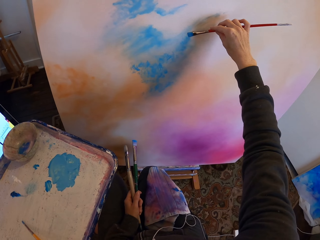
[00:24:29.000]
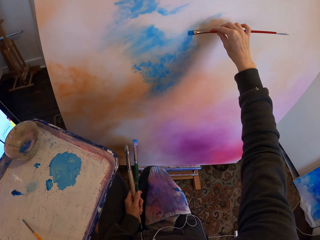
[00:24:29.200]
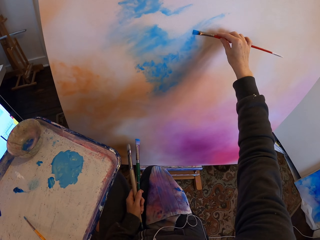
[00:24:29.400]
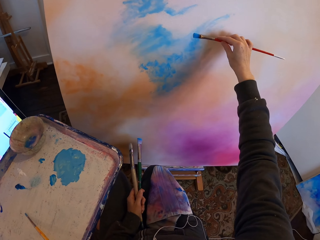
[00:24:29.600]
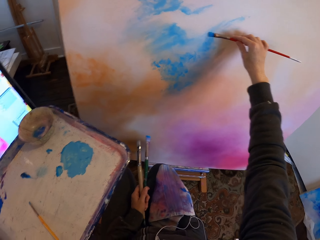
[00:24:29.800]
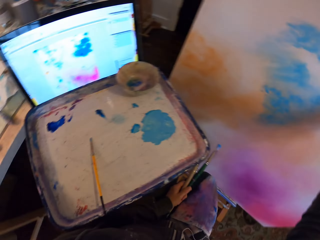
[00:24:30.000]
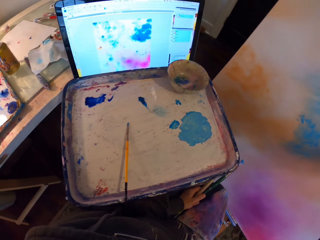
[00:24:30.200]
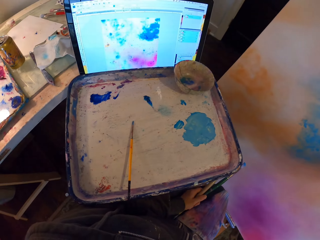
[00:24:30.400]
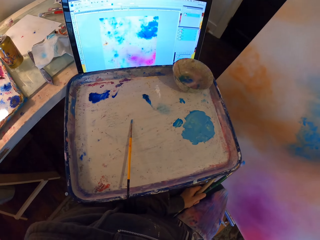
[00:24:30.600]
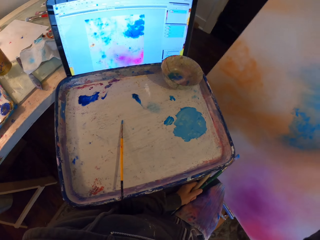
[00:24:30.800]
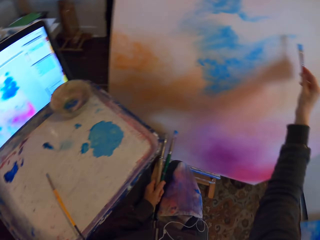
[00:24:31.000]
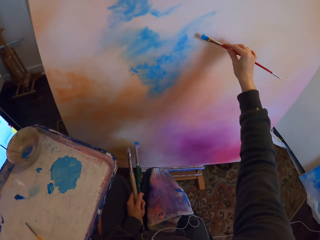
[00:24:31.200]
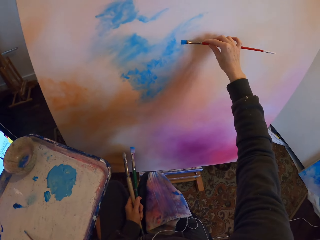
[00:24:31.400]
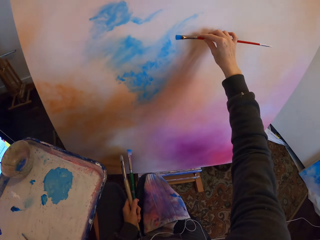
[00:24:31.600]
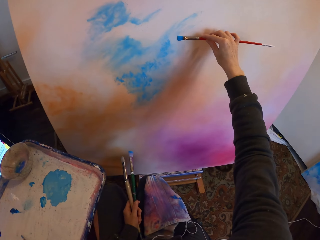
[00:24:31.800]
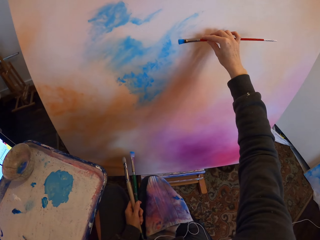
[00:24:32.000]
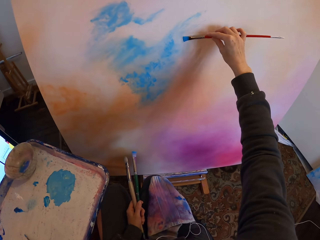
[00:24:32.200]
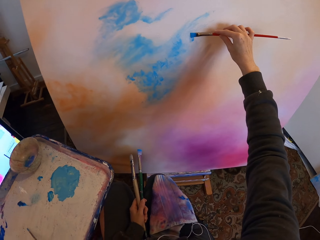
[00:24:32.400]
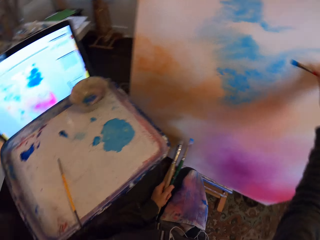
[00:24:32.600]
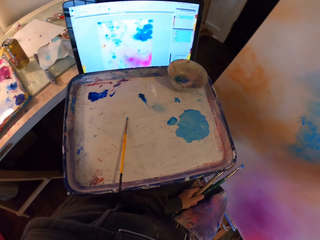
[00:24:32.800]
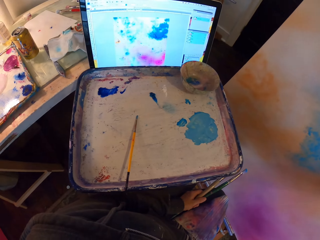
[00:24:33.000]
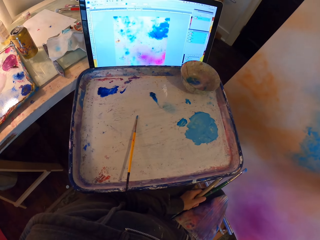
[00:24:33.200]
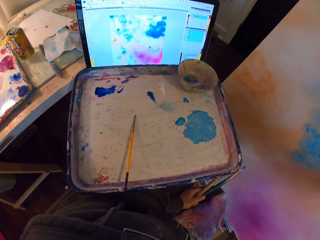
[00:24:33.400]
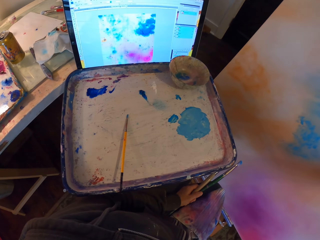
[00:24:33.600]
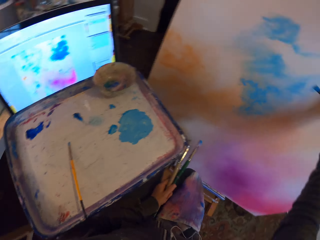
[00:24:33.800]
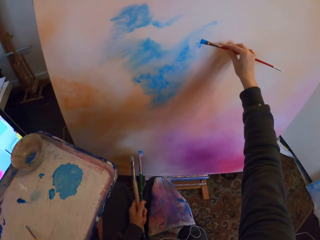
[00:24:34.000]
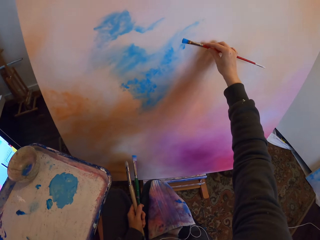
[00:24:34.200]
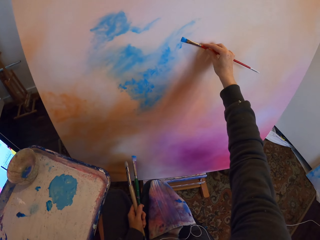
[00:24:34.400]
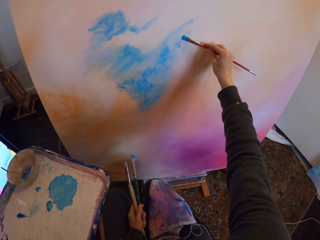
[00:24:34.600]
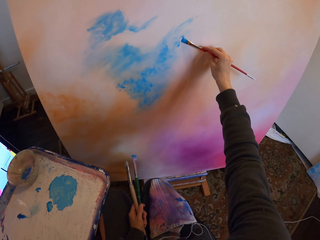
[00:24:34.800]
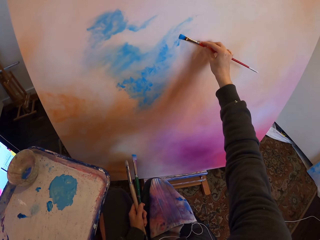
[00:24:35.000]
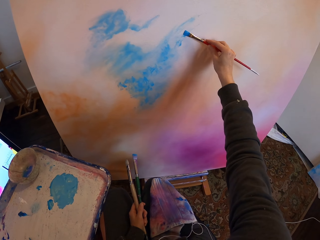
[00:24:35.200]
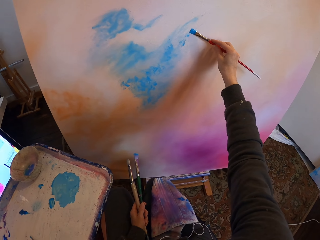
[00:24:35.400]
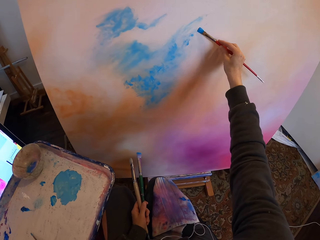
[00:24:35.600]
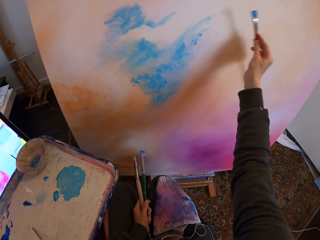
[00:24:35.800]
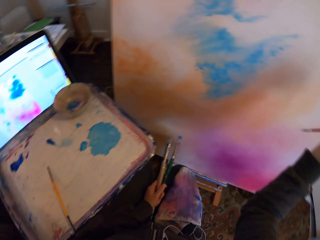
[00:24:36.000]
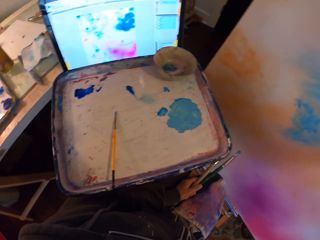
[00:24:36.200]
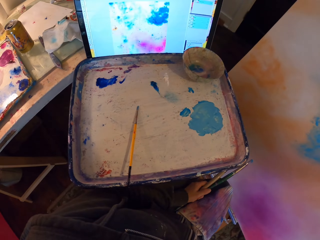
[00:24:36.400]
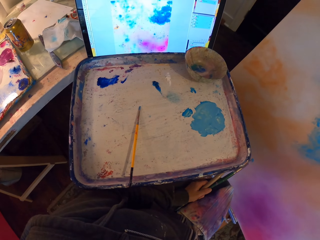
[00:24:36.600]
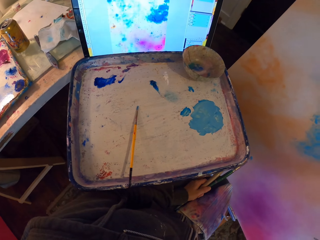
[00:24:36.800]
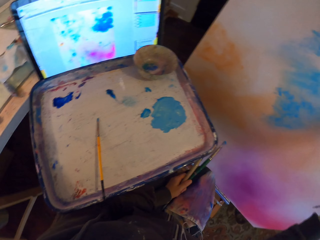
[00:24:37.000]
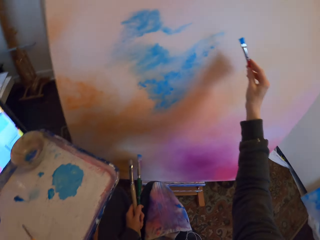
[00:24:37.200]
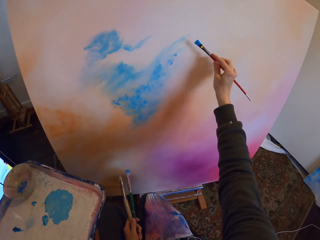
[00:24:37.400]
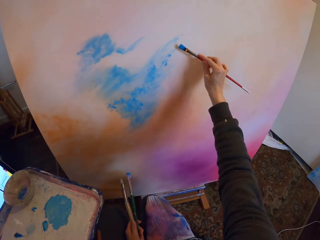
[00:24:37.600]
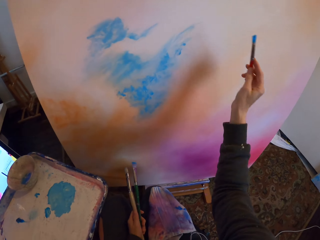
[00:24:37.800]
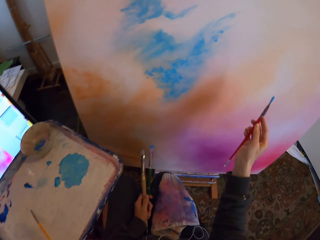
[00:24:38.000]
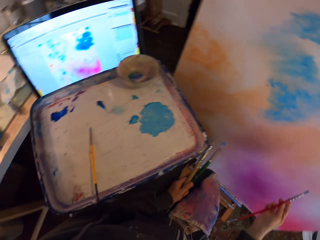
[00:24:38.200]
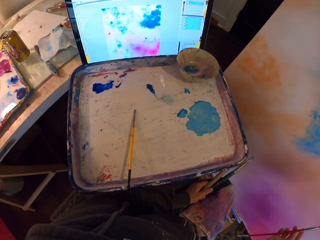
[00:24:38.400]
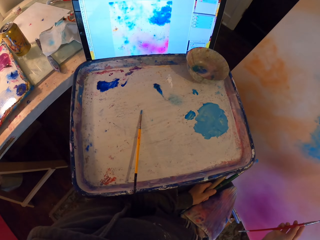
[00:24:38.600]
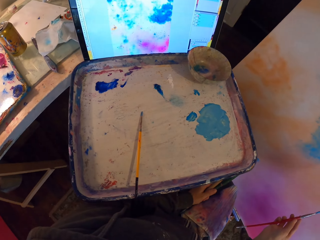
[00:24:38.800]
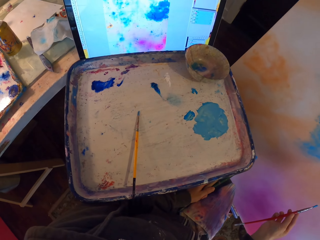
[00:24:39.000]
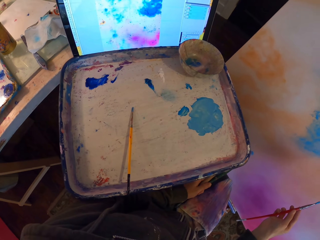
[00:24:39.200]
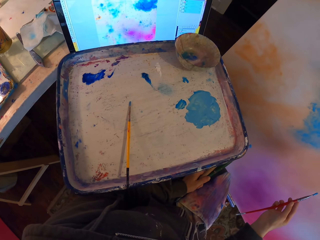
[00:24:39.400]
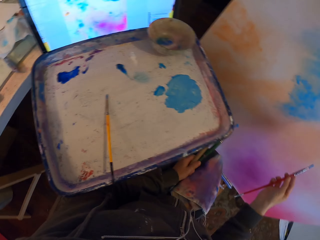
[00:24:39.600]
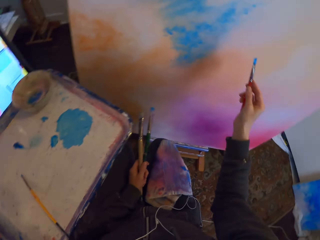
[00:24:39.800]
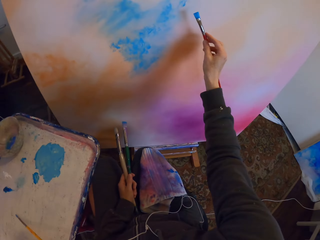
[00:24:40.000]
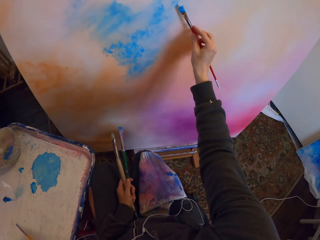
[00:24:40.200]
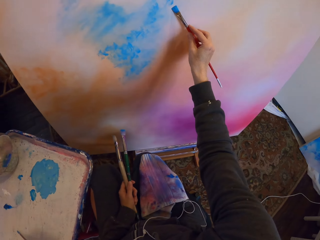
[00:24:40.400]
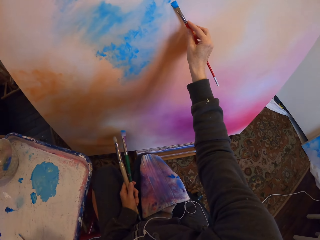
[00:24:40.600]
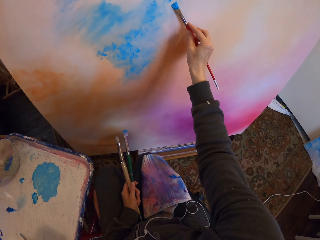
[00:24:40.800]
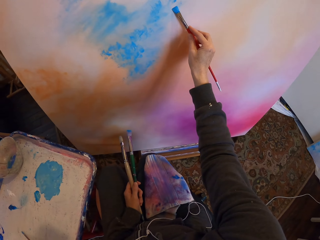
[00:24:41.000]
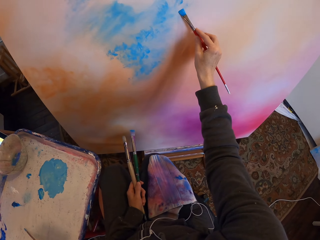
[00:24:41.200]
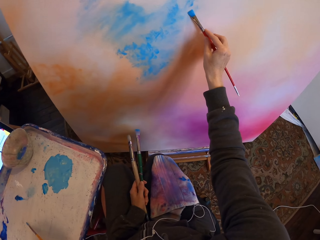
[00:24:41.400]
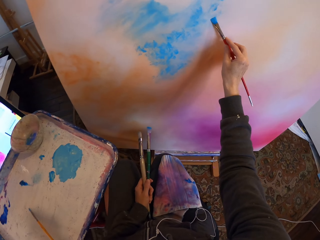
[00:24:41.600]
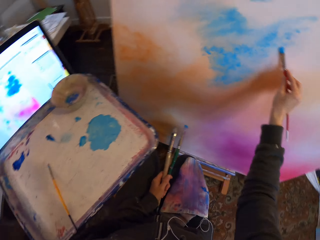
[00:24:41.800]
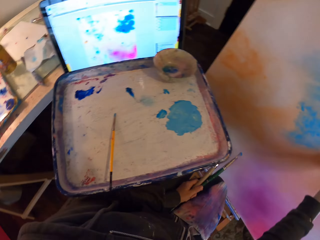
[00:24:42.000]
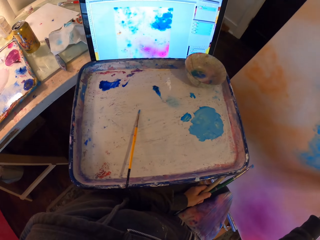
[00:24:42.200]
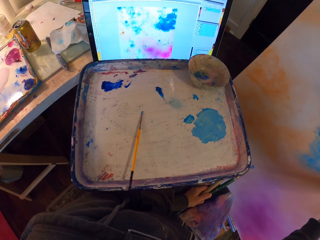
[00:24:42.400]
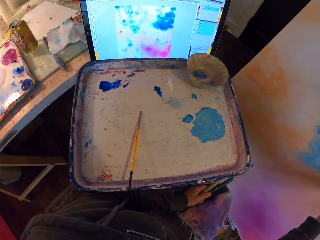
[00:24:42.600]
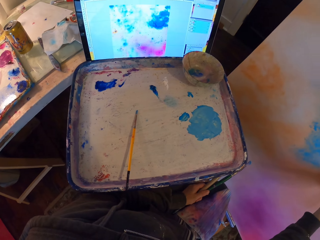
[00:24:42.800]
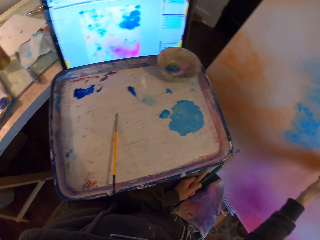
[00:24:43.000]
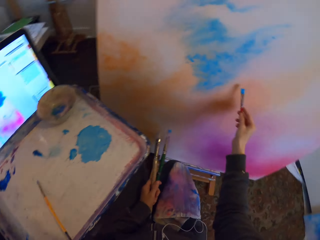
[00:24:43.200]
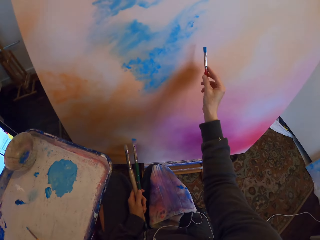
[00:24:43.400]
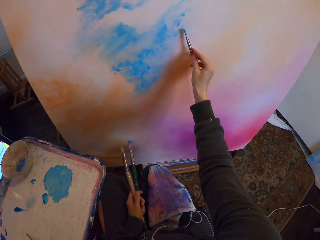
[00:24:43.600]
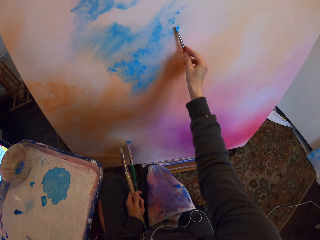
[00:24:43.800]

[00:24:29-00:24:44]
The camera wearer stares at the painting. They paint on the board.

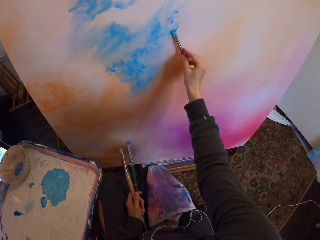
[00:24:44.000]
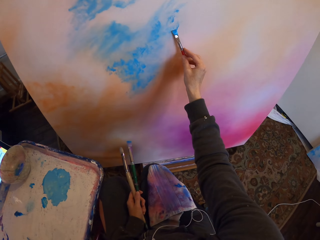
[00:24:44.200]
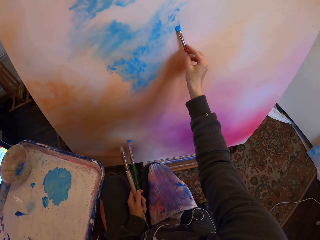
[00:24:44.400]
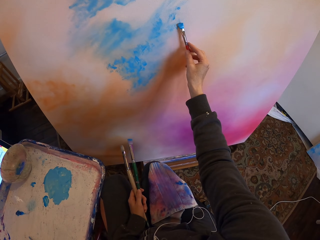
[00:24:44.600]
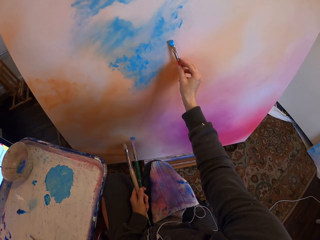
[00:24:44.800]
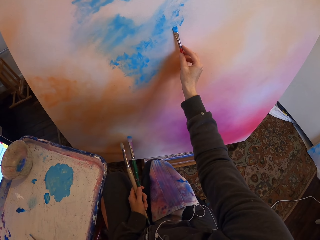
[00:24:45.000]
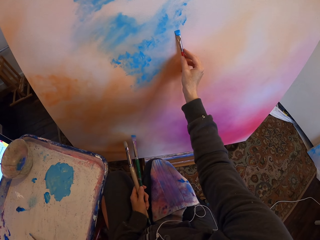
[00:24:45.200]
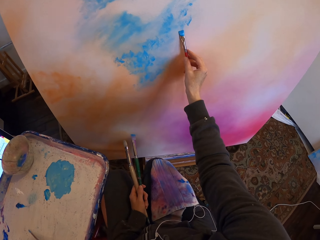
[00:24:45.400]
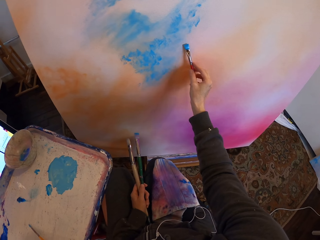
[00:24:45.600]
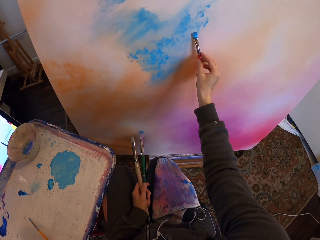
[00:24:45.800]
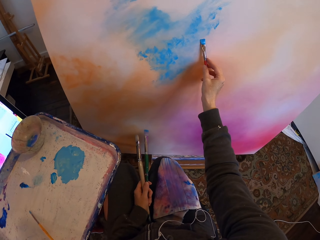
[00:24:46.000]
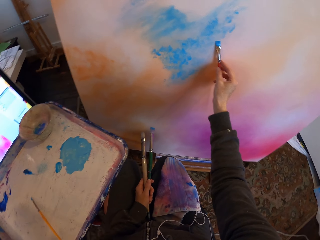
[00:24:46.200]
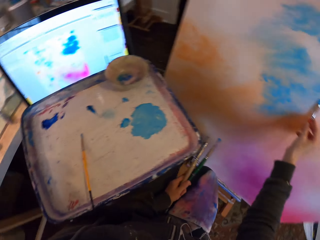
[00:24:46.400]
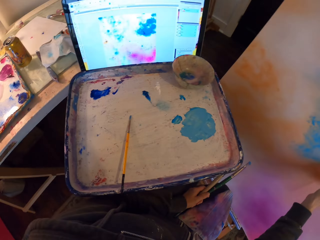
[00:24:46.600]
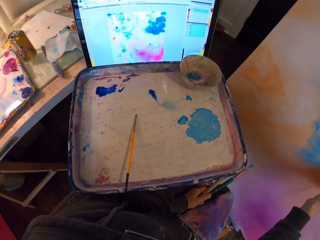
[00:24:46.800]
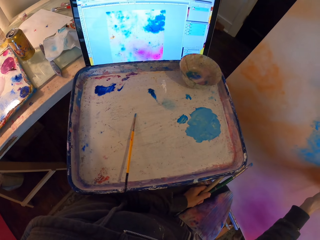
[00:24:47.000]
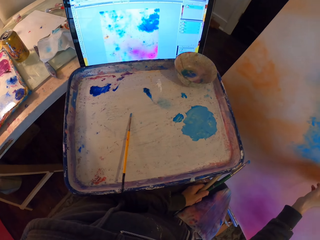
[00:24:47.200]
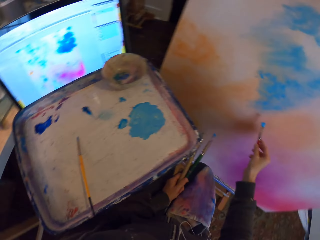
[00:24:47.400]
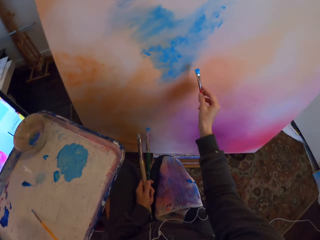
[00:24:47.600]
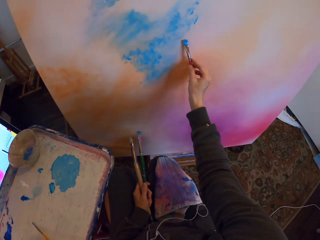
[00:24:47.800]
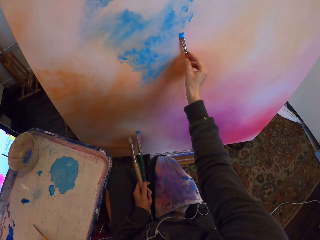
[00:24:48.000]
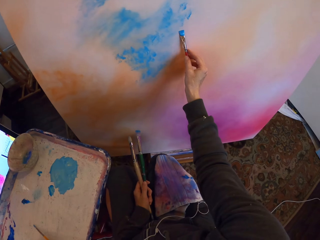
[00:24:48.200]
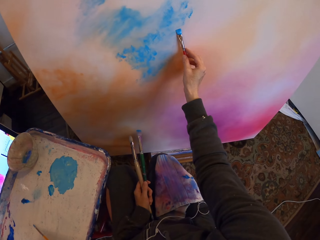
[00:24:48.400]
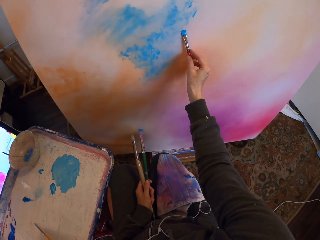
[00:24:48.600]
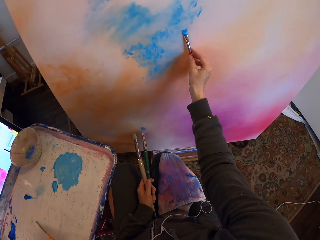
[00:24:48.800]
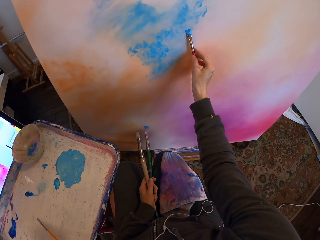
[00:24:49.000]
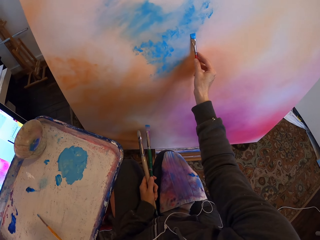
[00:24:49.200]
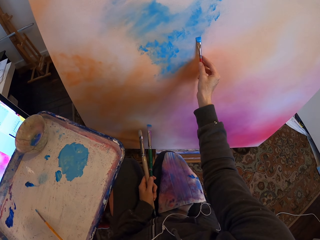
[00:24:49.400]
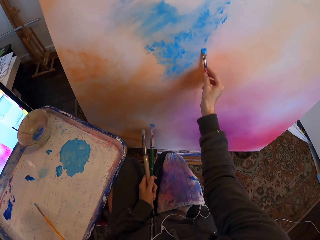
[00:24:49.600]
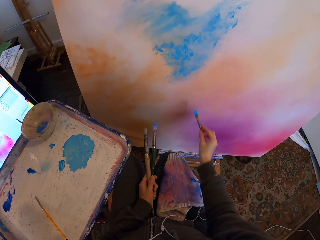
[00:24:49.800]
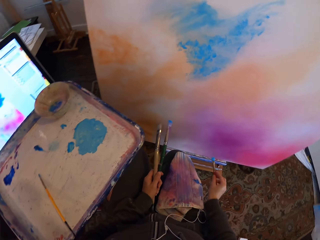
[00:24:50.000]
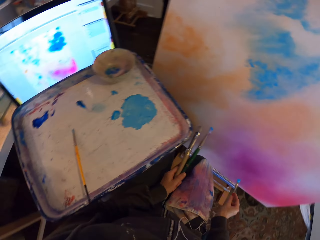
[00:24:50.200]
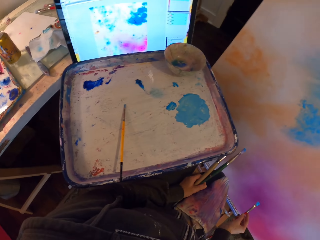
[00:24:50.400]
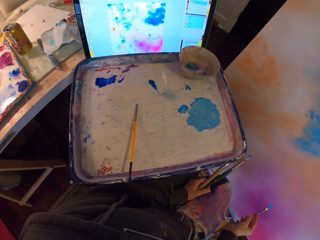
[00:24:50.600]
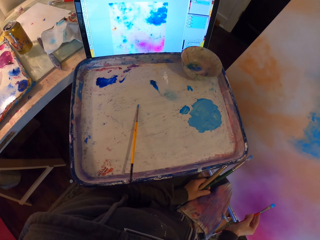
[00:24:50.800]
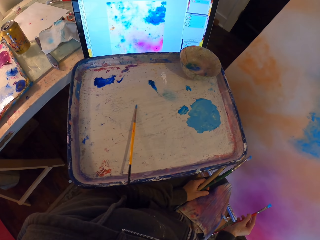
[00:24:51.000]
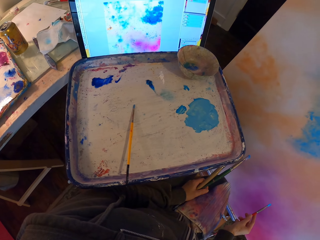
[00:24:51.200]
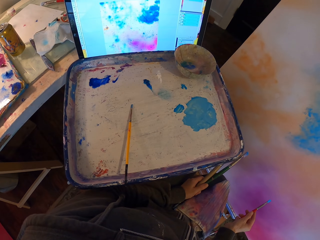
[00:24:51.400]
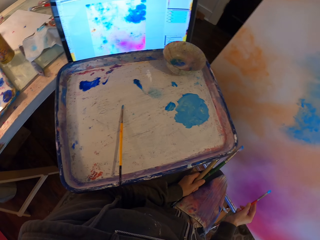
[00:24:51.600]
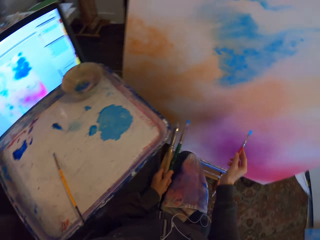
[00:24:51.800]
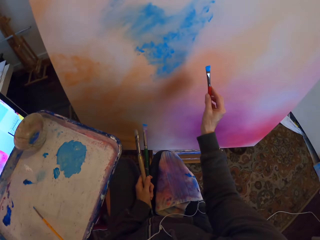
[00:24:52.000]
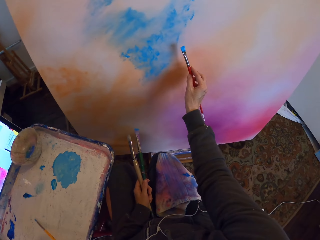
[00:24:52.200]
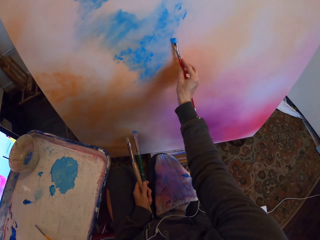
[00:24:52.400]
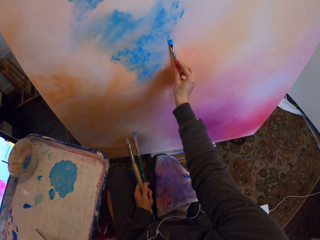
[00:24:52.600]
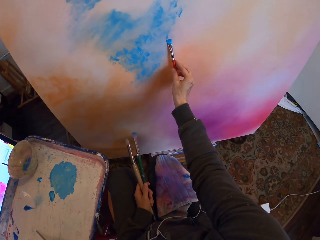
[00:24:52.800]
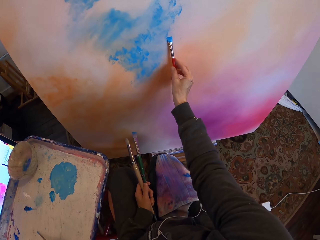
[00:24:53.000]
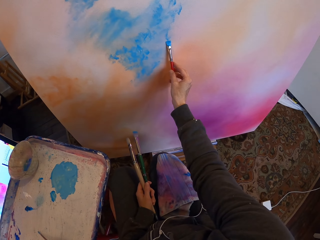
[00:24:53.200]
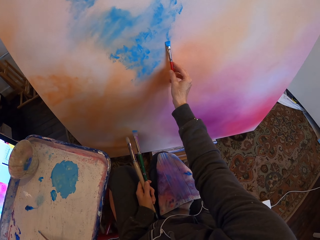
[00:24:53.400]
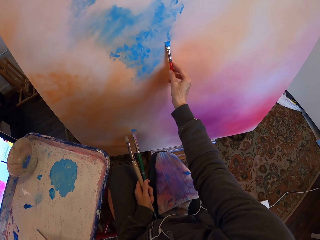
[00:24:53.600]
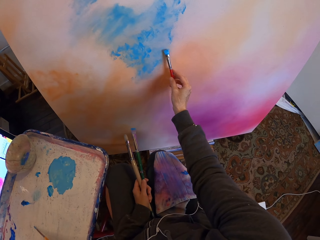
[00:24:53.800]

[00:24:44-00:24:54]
The camera wearer stares at the painting. They paint on the board.
